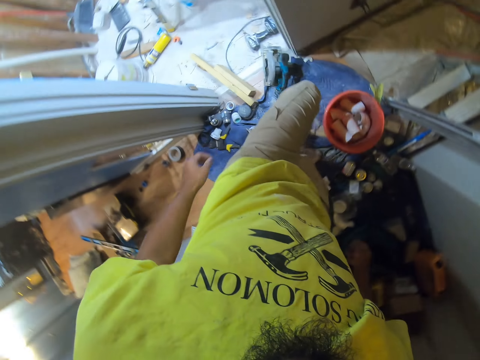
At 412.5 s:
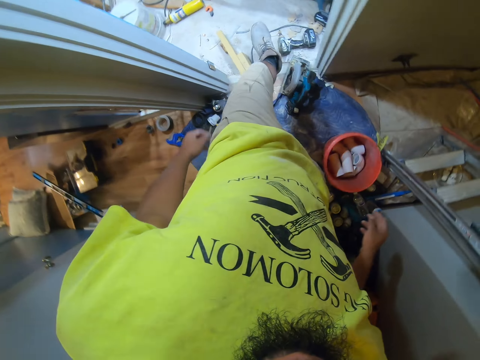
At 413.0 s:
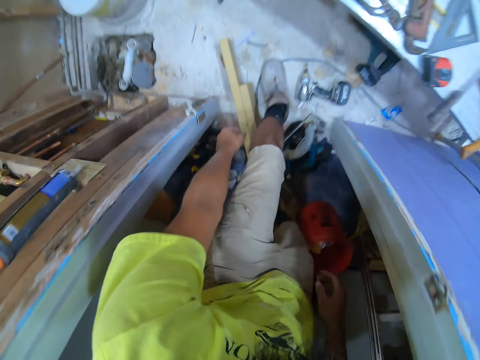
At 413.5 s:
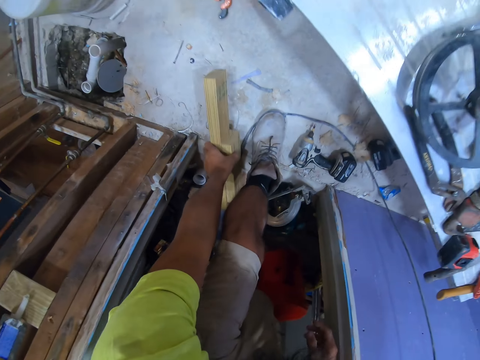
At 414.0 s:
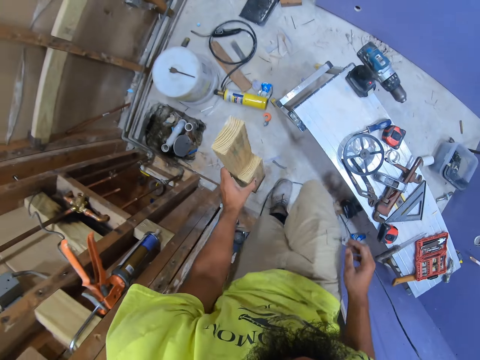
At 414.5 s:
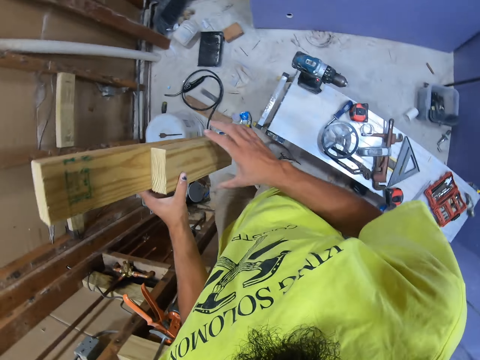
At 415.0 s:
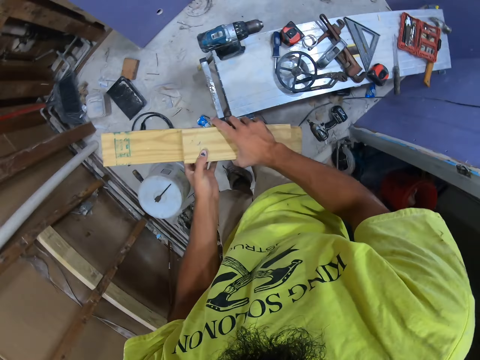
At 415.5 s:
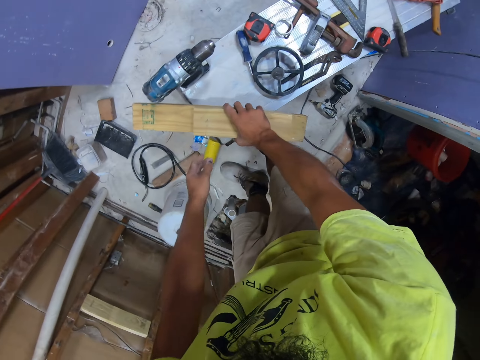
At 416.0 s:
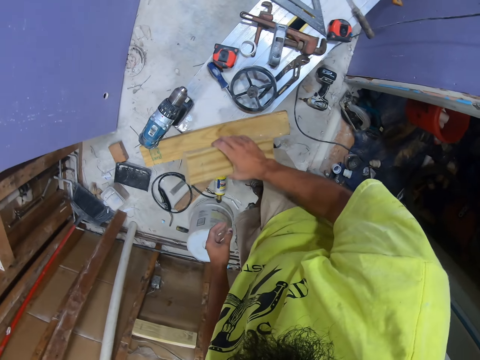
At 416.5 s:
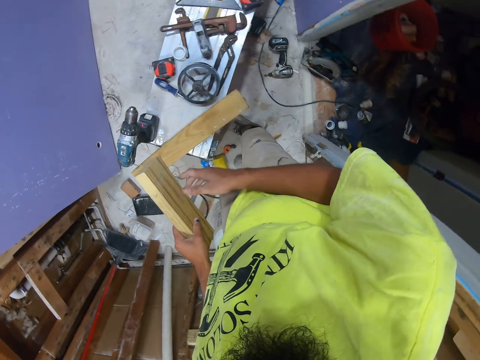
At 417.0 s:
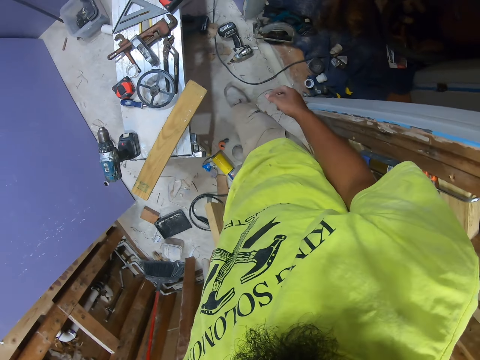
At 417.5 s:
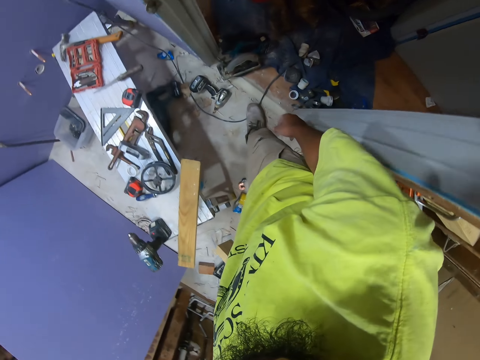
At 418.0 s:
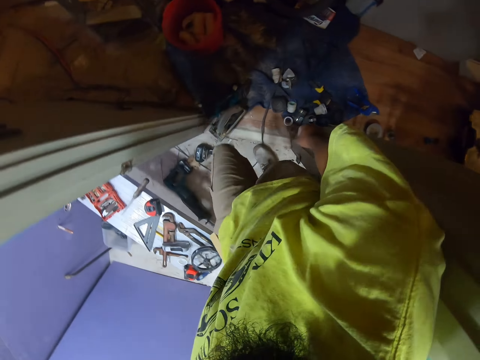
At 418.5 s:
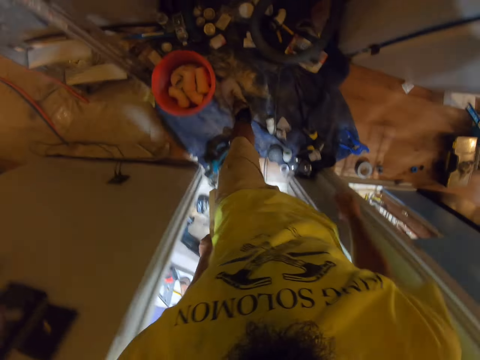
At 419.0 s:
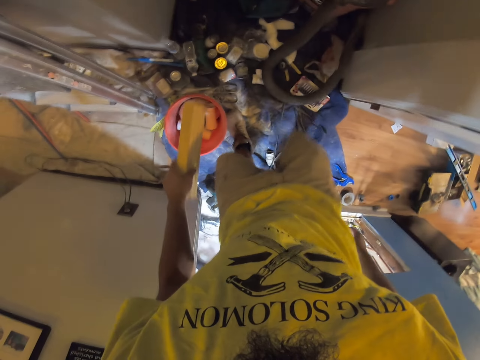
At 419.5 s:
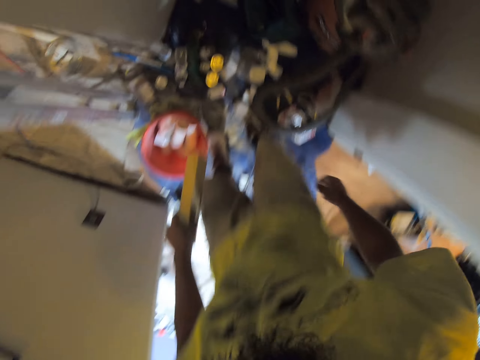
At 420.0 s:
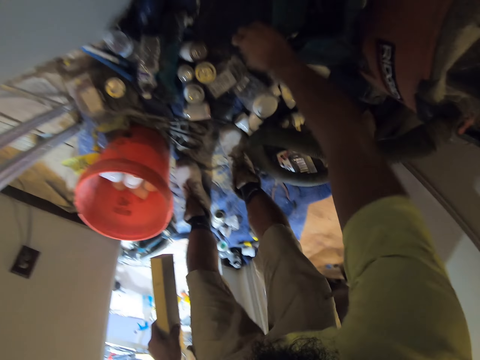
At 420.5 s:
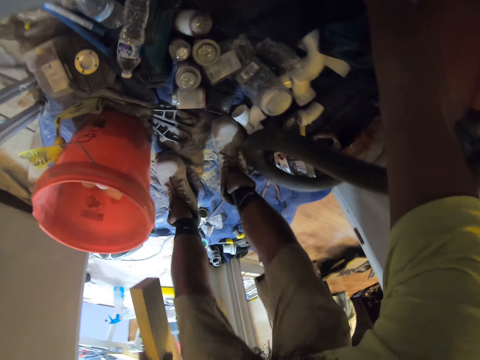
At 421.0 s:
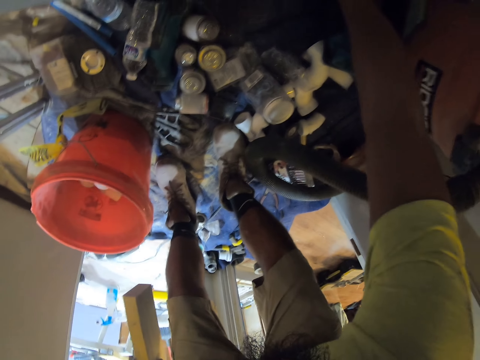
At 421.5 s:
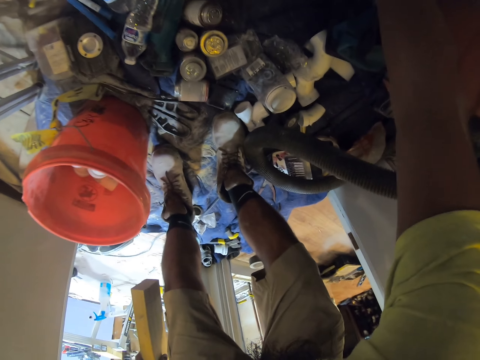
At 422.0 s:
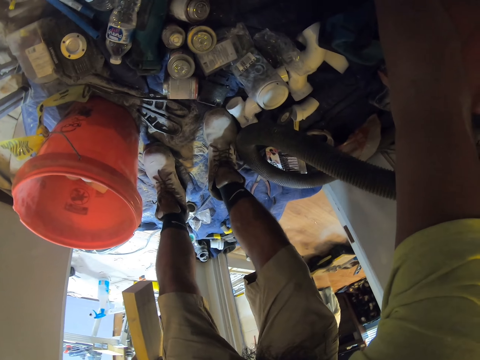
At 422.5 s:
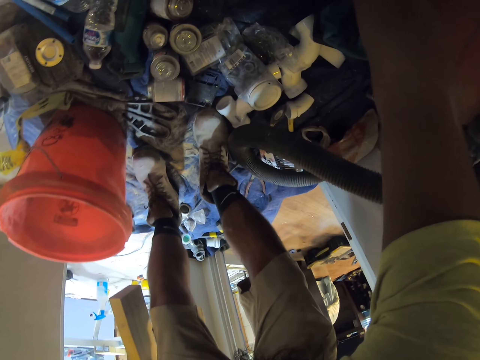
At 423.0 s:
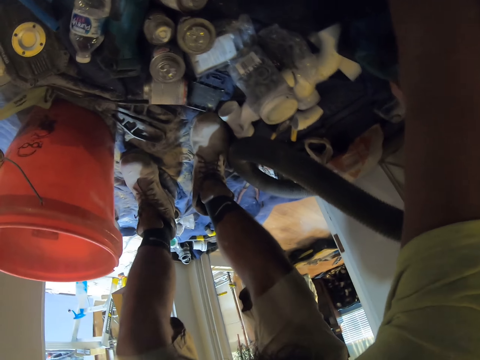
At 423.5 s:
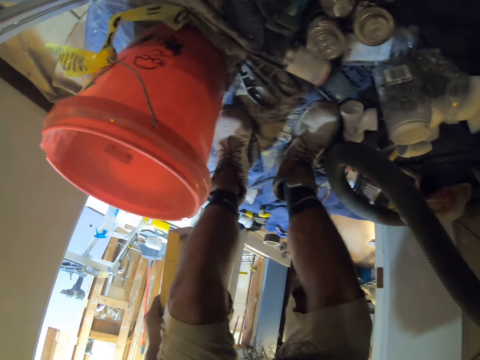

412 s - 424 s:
The camera wearer walks out of the room. They move in the room, pick up the wood from the floor, and walk in the room. They carry the wood. They place the wood on the table. They pick up the small wood from the table. They walk in the other room. They search for something on the floor. They pick up the screw tin.

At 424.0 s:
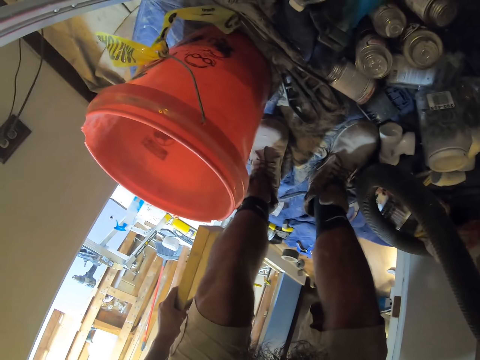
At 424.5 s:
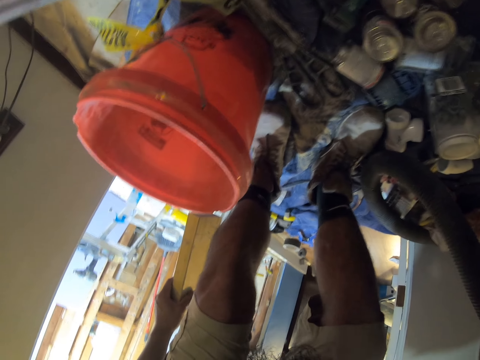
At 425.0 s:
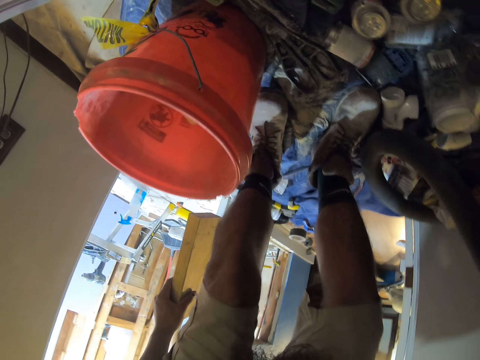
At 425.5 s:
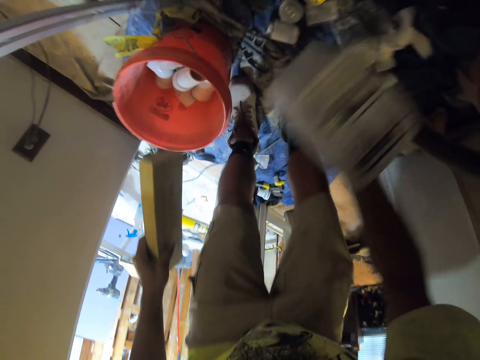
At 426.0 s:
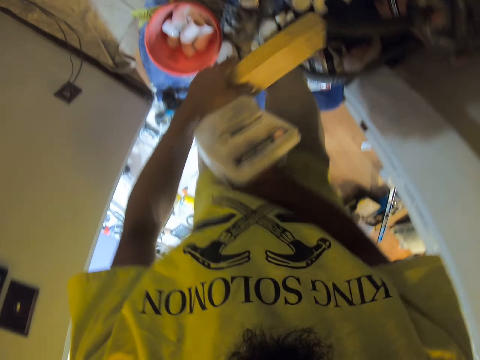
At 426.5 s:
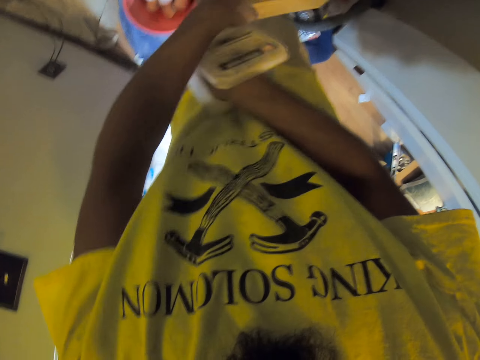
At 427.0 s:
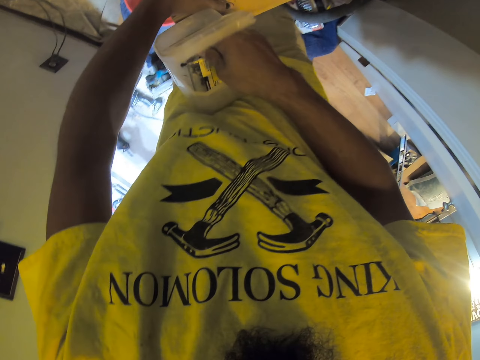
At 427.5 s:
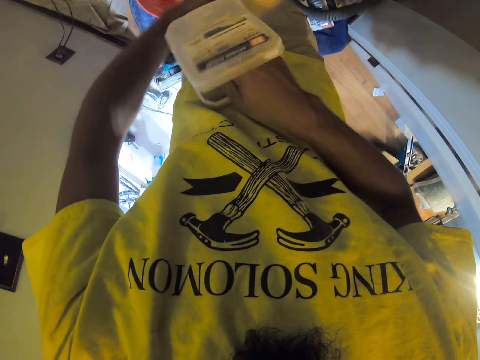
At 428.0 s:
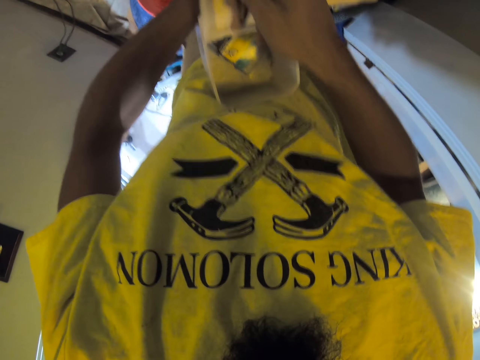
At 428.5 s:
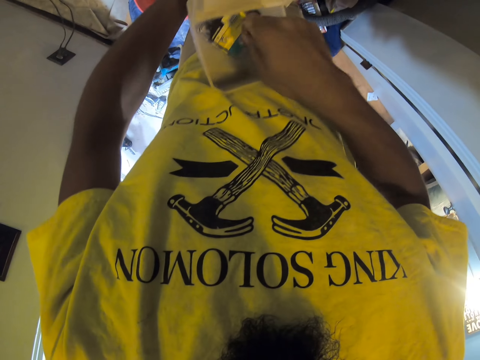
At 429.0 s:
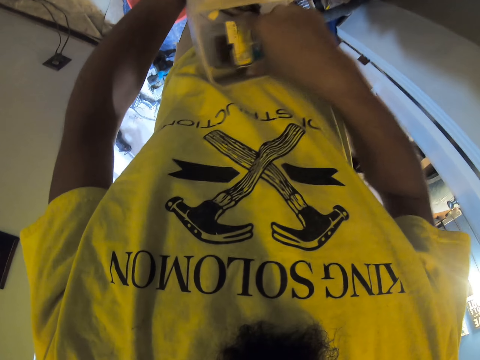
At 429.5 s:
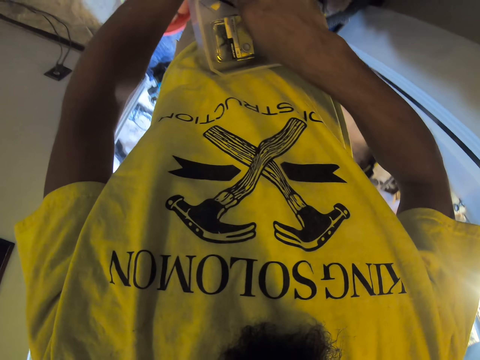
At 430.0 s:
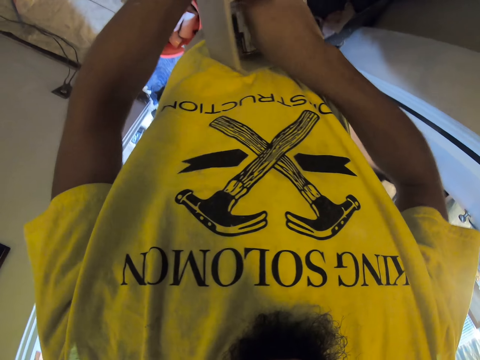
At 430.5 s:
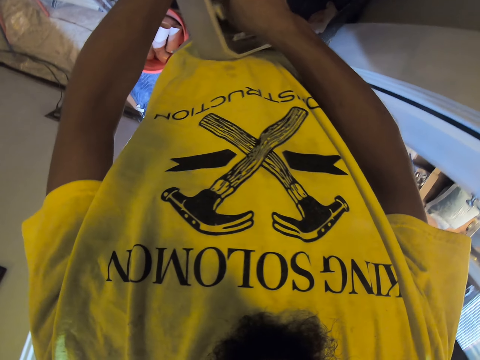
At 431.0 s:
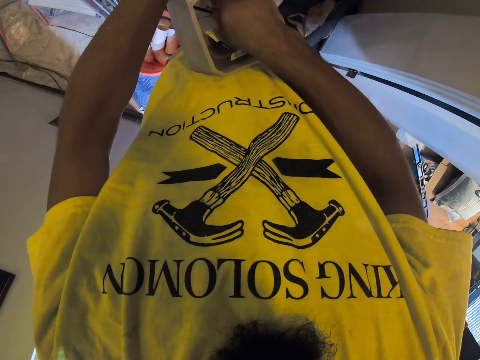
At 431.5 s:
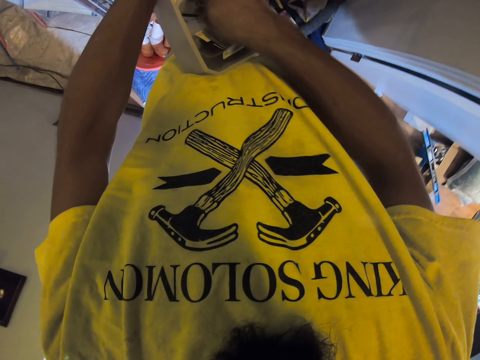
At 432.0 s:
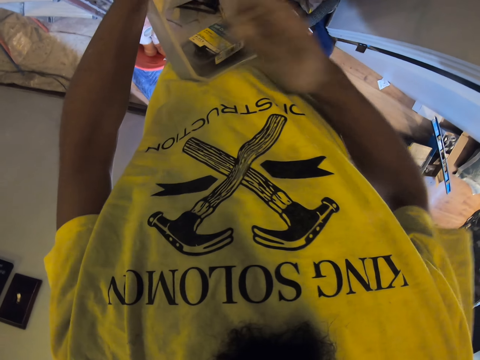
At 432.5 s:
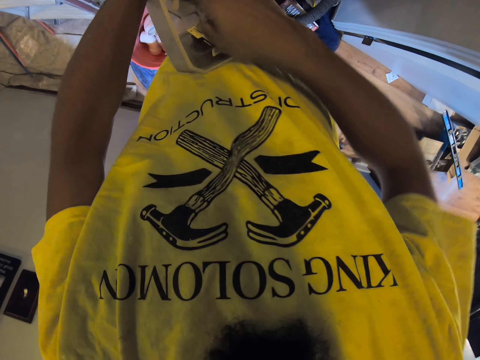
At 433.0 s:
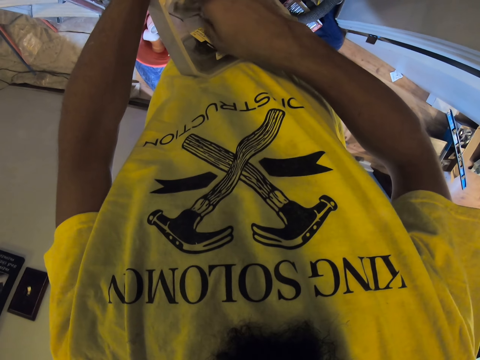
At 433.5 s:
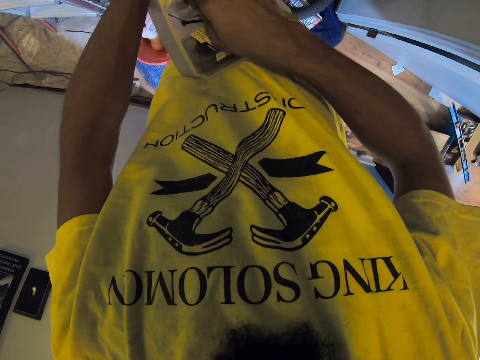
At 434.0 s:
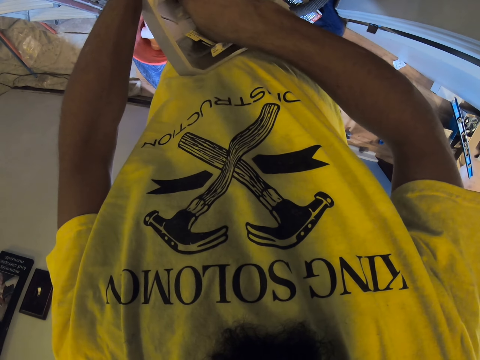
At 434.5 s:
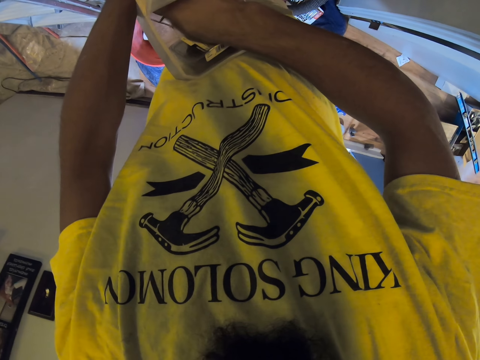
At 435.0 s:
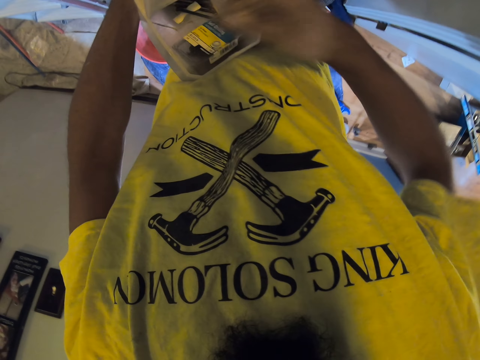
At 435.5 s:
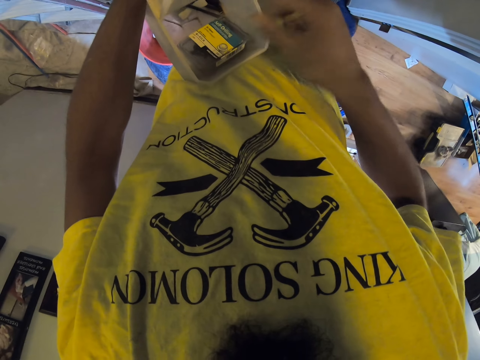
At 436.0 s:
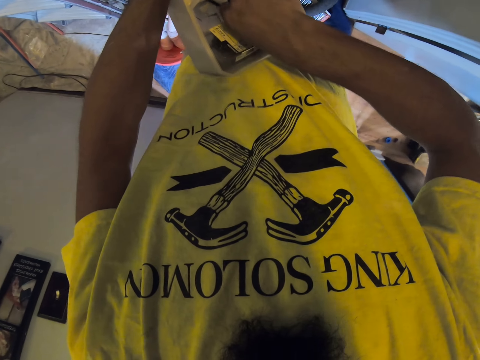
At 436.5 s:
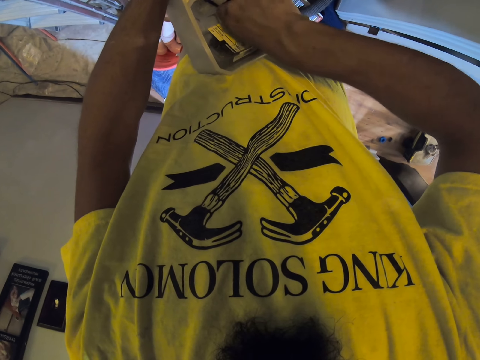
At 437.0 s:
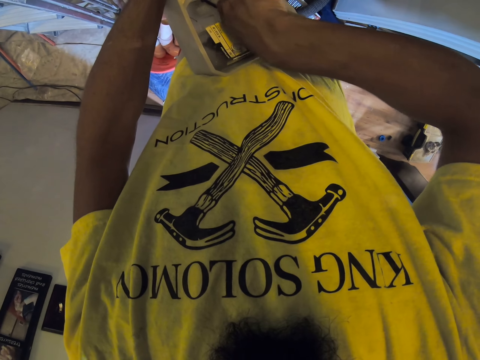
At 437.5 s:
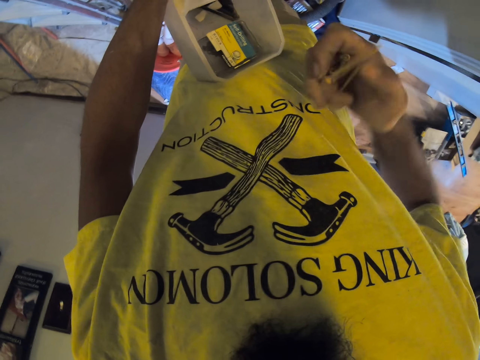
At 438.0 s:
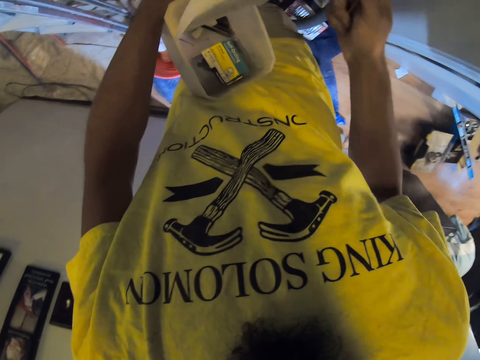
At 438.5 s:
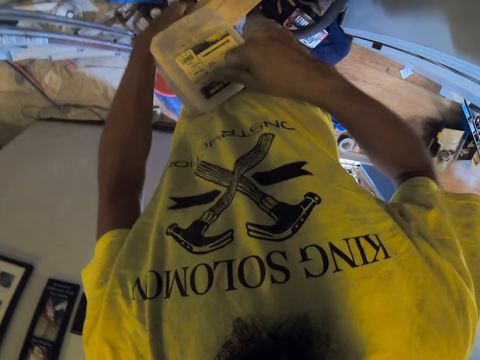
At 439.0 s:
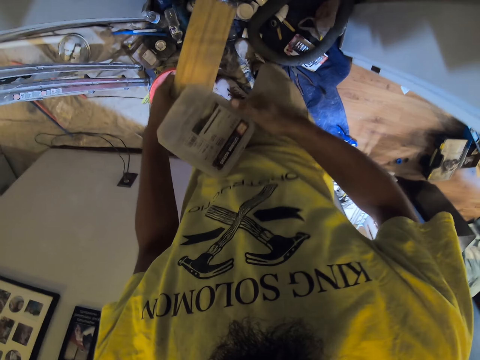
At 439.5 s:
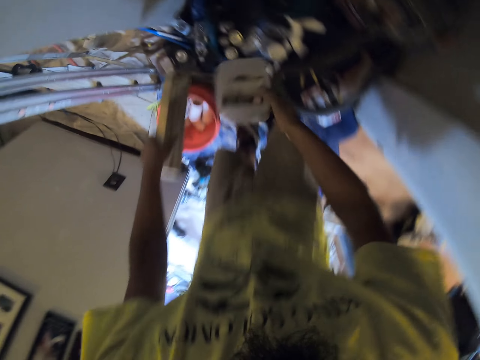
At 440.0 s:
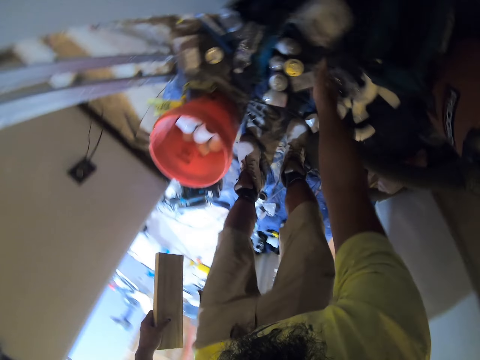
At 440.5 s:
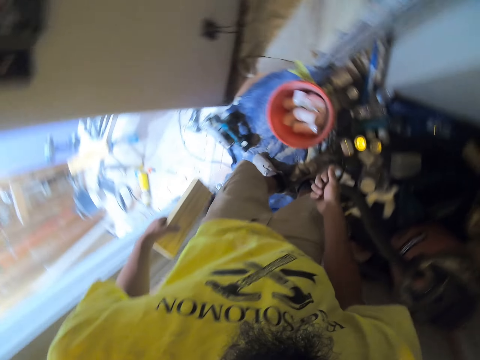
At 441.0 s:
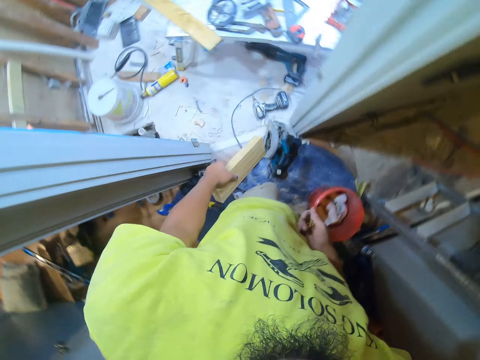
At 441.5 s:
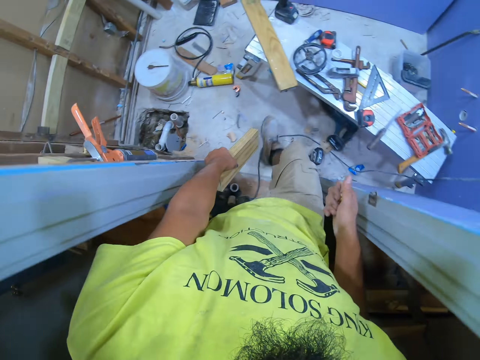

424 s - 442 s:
The camera wearer takes a plastic tin on the floor. They take some bolts from the plastic tin. They close the plastic tin. They put the plastic tin on the floor, in the store. They walk to the other room.
